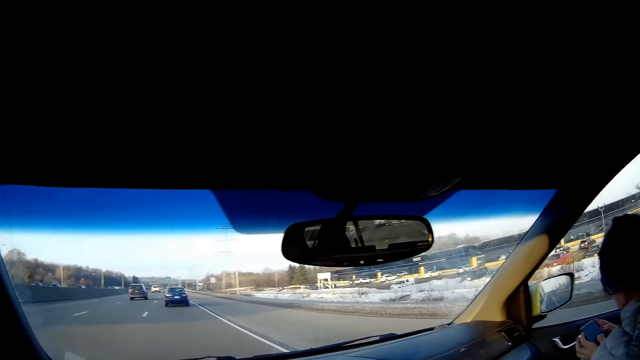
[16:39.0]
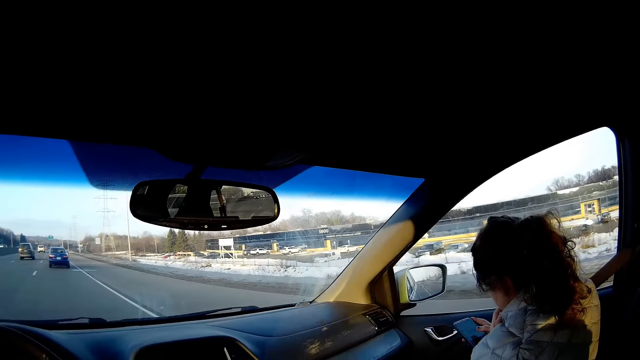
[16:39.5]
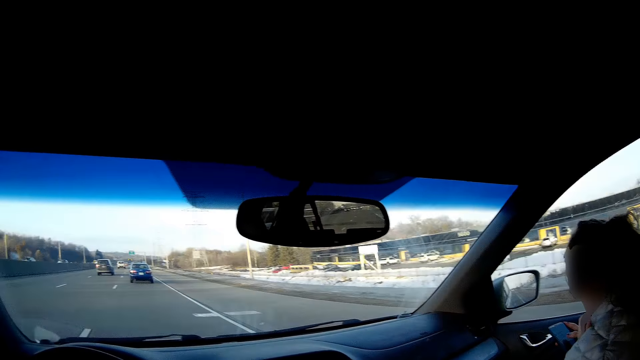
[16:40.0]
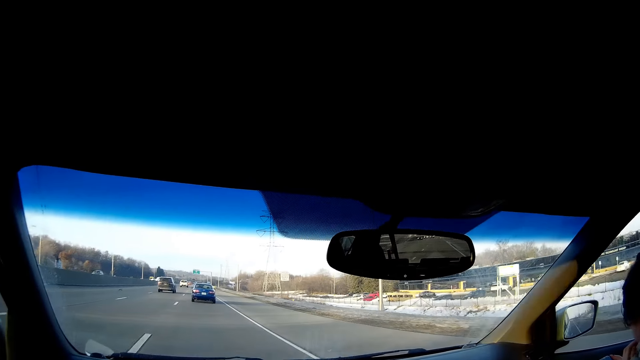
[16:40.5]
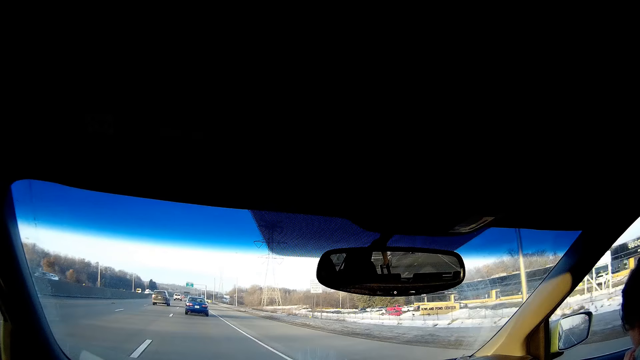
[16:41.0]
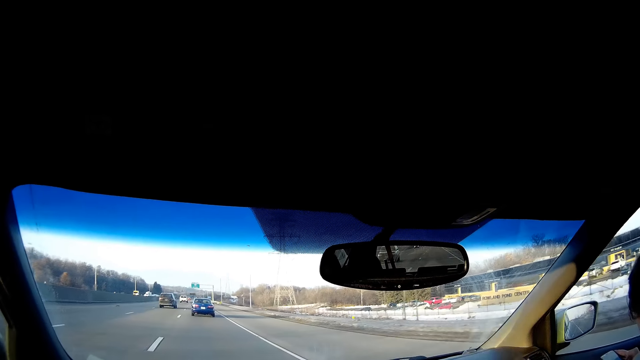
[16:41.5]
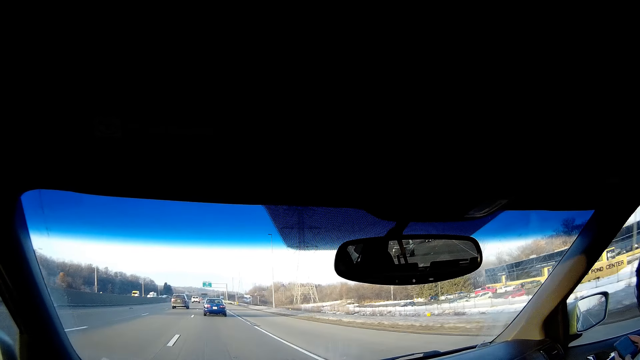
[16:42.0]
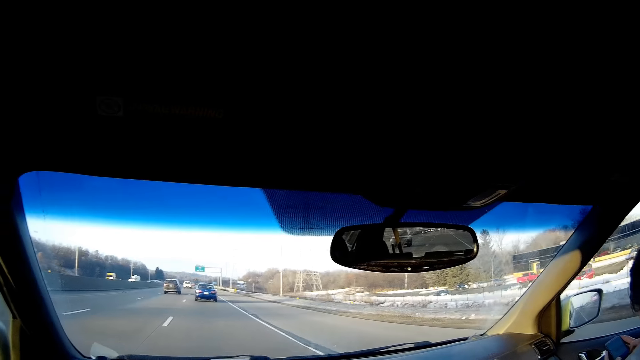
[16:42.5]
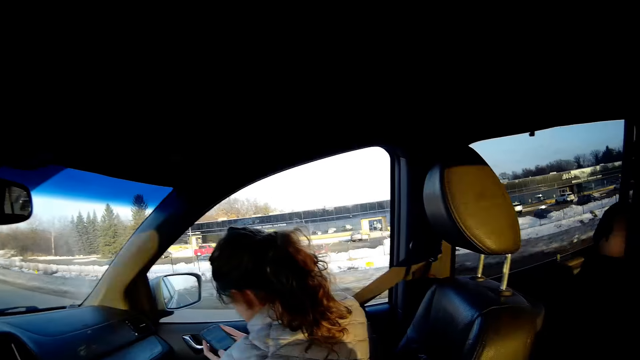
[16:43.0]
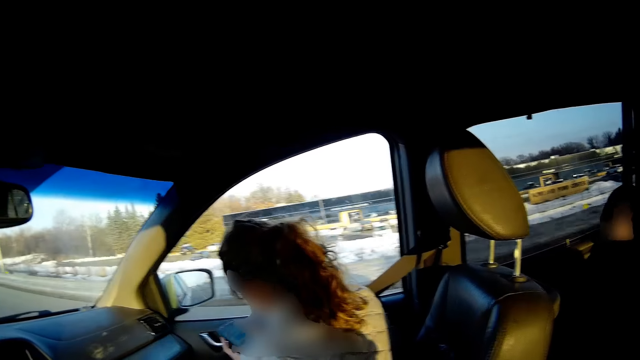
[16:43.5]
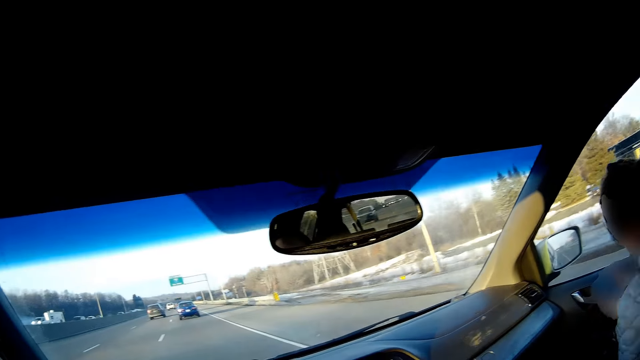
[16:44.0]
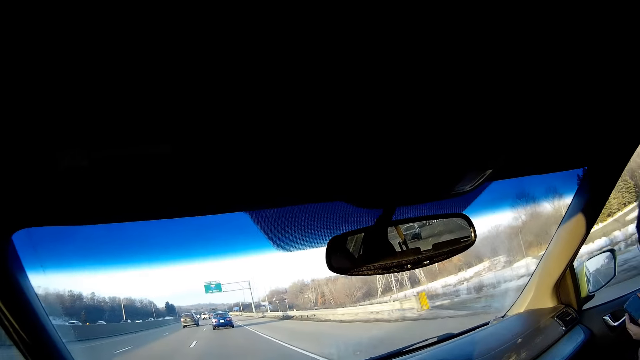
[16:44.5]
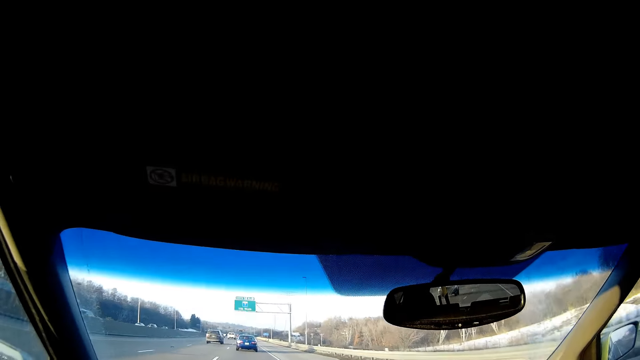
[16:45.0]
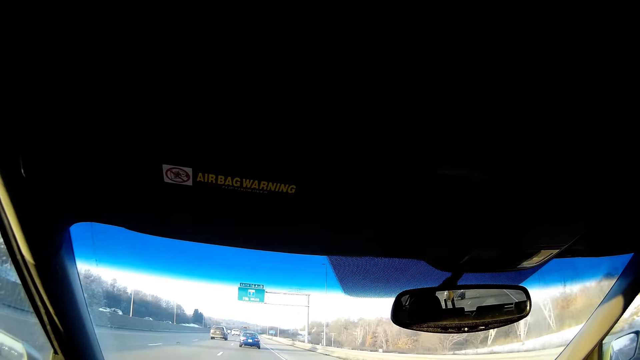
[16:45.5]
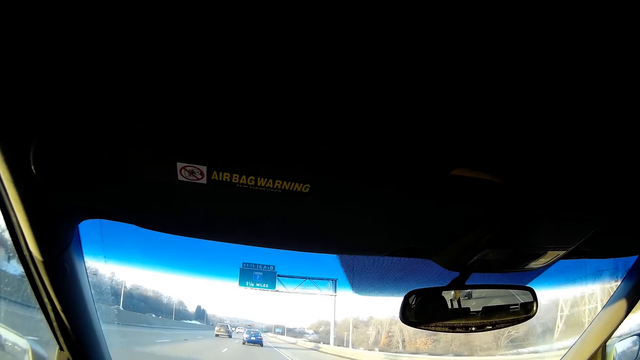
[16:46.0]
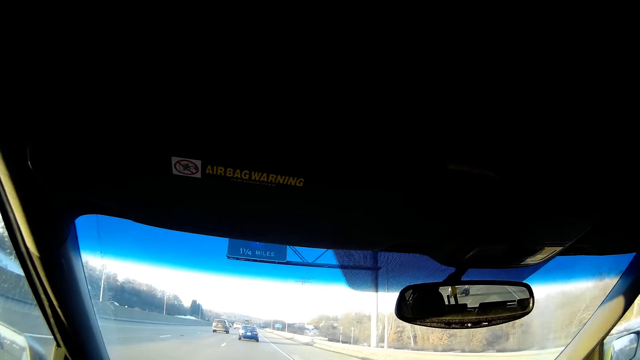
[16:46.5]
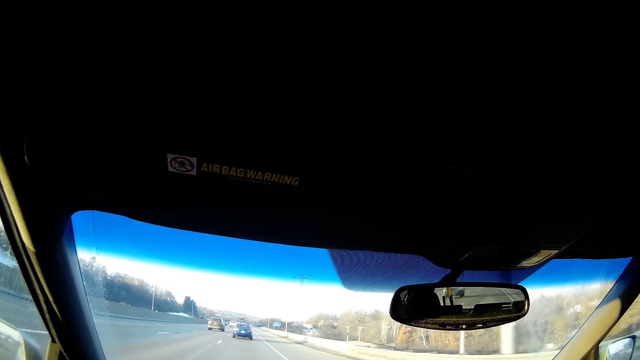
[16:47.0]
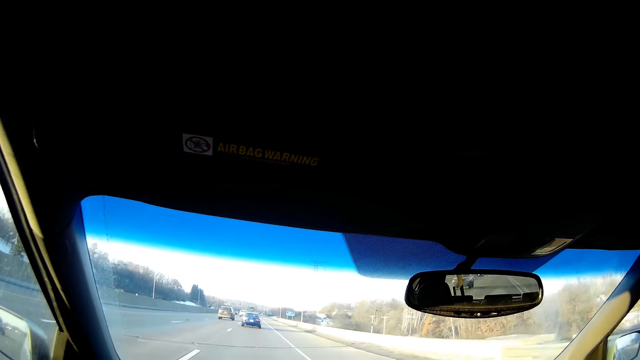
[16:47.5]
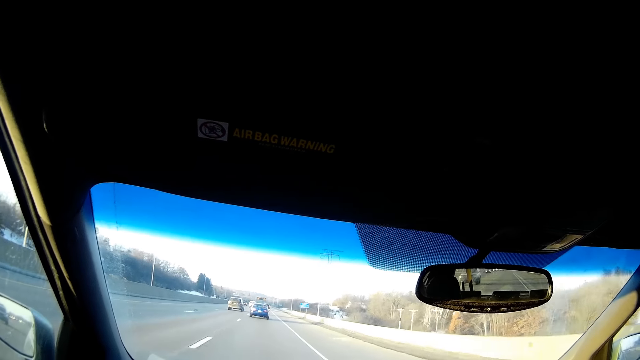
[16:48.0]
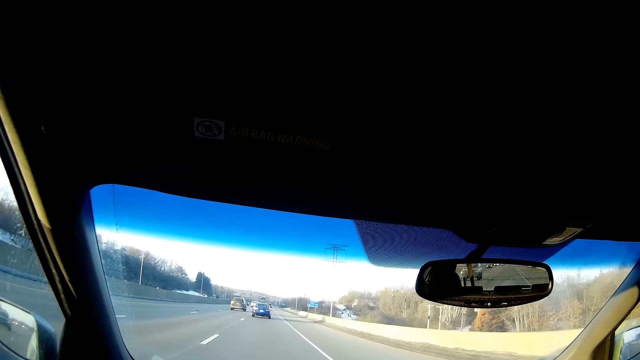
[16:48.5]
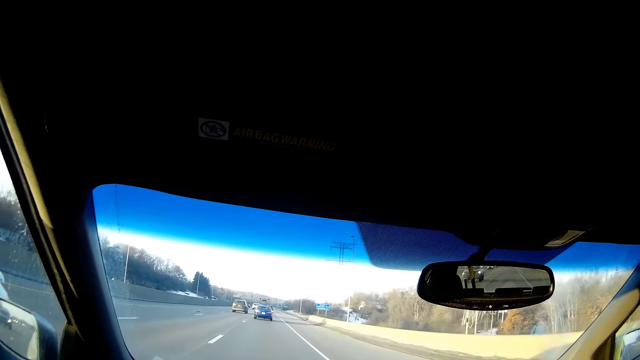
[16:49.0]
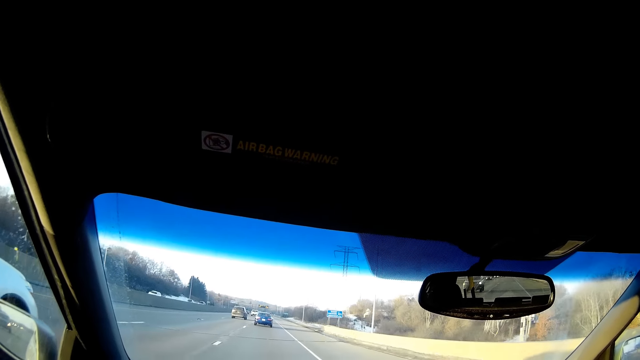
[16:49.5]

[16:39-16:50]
The camera wearer looks at the right side of the road. They look at the front. They look at the right side of the road. They look at the front.

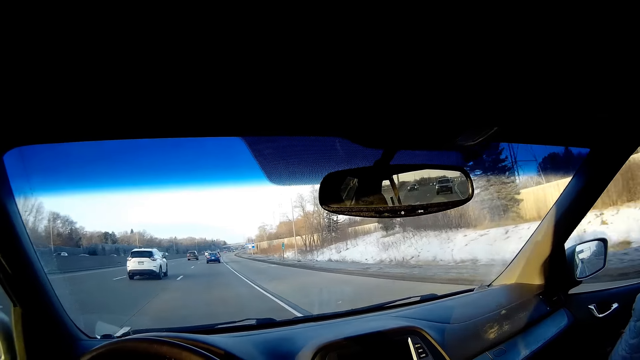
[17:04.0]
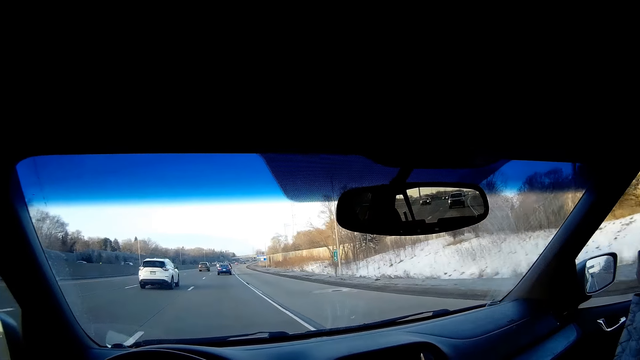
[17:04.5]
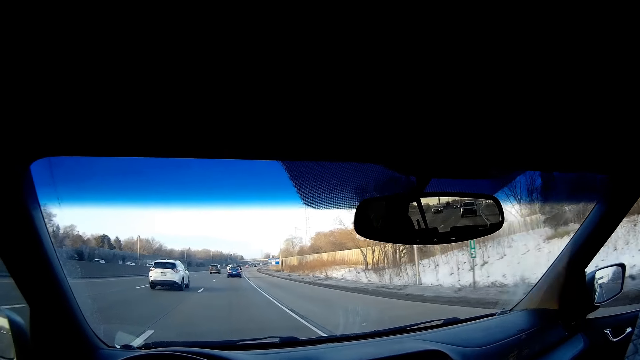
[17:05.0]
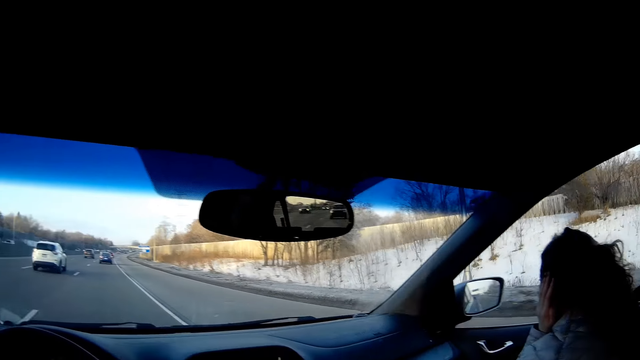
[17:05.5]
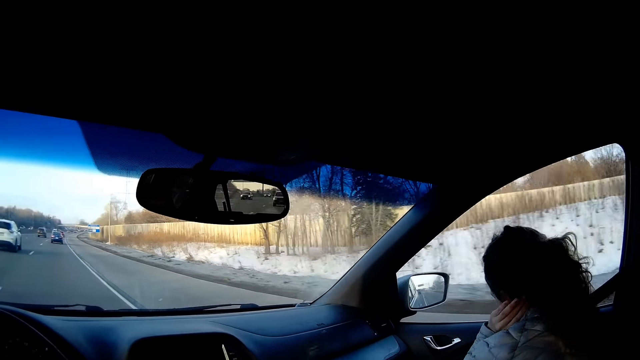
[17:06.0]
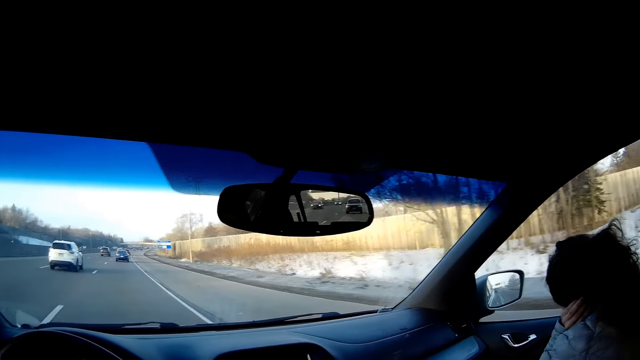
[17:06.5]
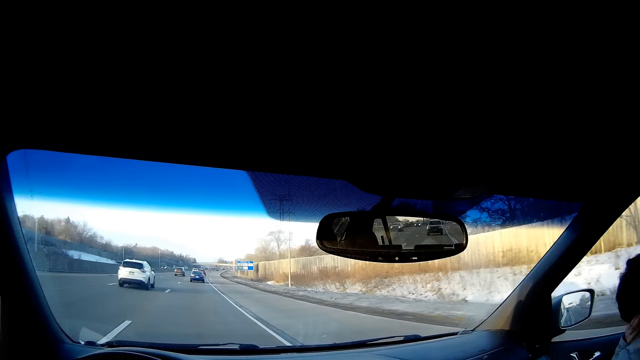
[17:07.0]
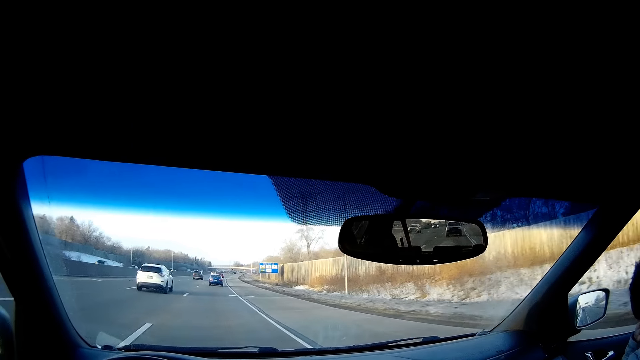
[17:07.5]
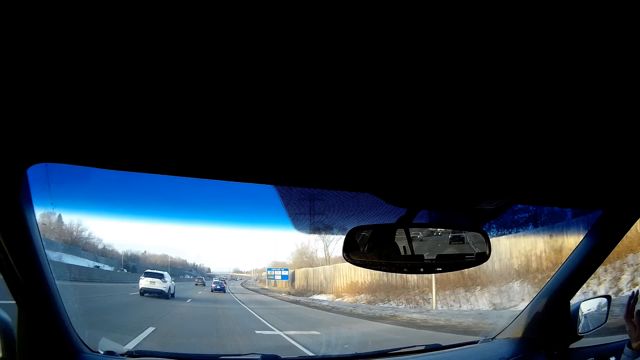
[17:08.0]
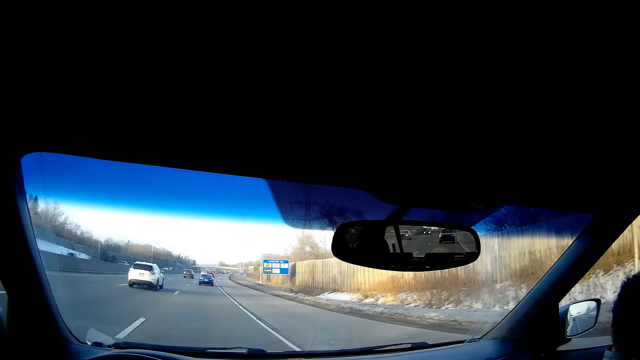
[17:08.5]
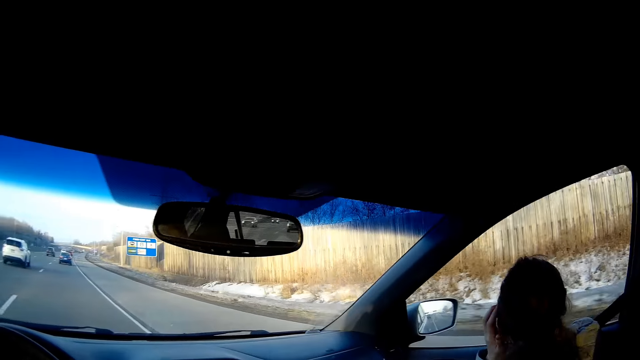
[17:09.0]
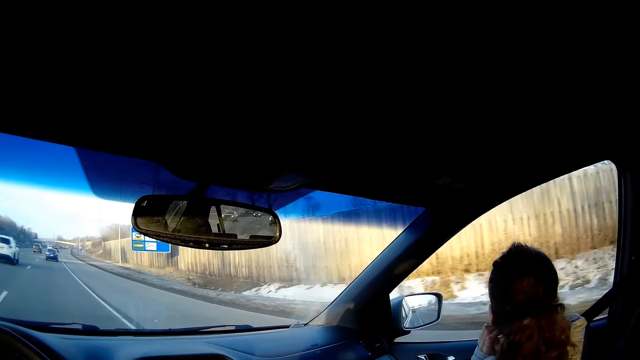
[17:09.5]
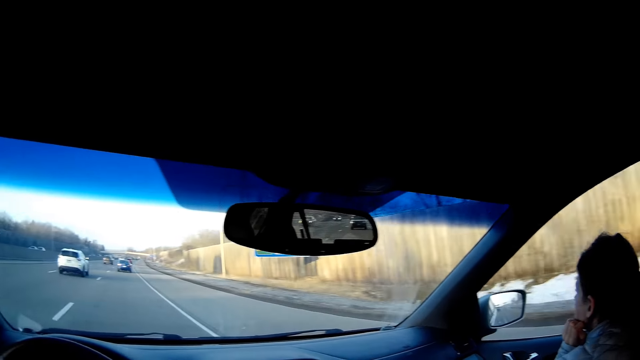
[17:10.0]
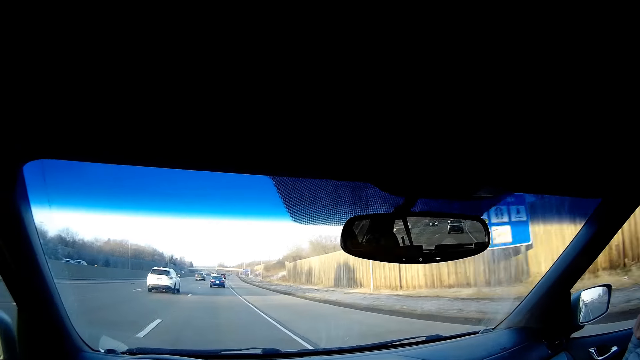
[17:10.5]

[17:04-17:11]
A woman touches her hair.
